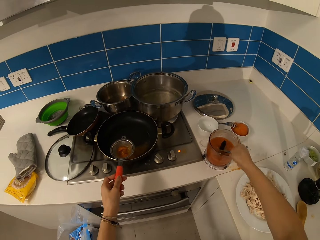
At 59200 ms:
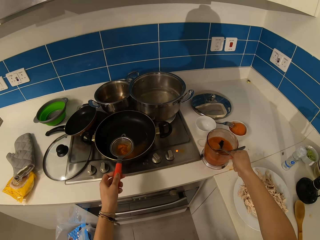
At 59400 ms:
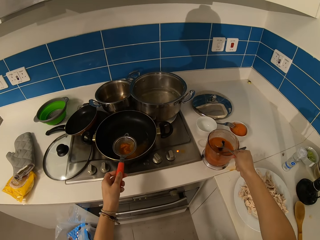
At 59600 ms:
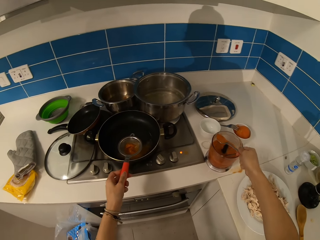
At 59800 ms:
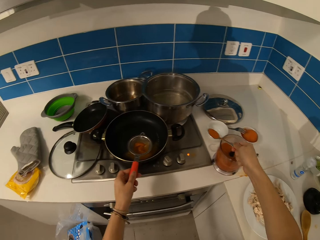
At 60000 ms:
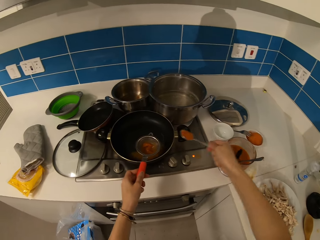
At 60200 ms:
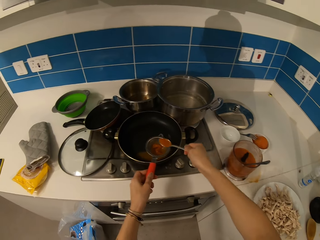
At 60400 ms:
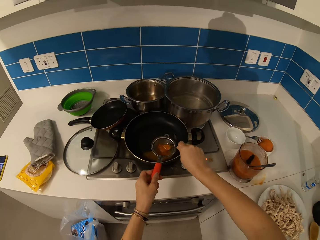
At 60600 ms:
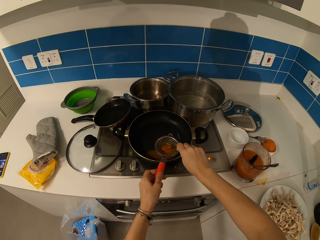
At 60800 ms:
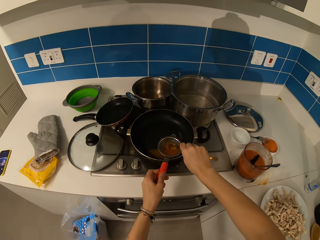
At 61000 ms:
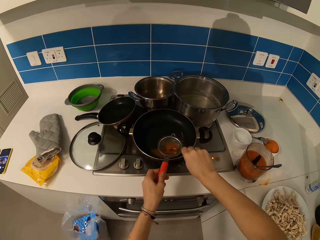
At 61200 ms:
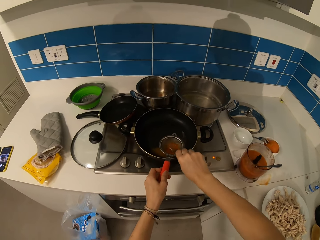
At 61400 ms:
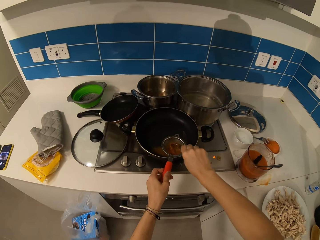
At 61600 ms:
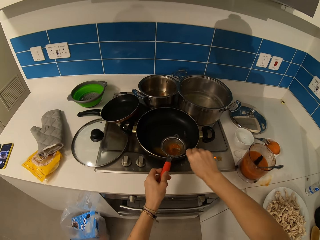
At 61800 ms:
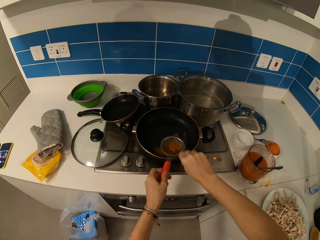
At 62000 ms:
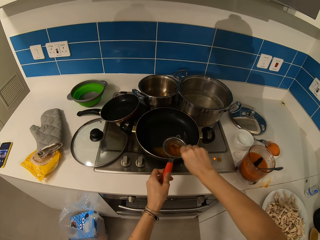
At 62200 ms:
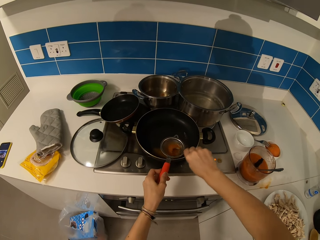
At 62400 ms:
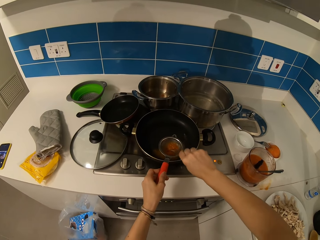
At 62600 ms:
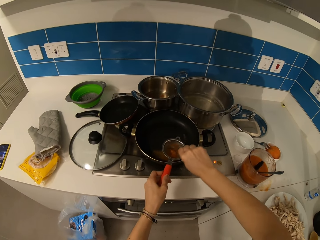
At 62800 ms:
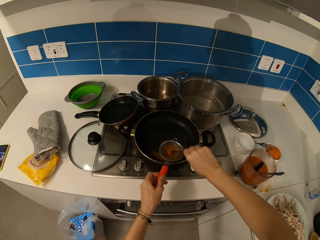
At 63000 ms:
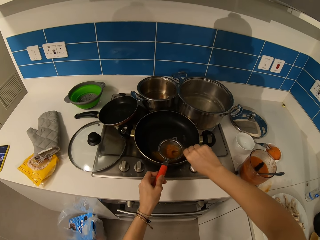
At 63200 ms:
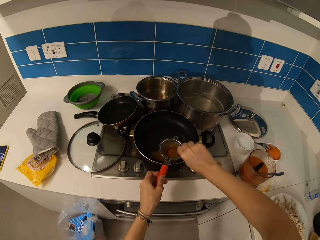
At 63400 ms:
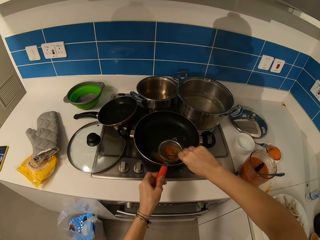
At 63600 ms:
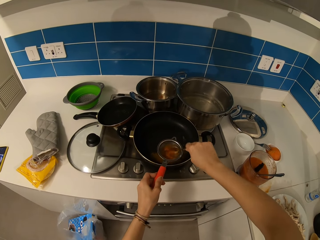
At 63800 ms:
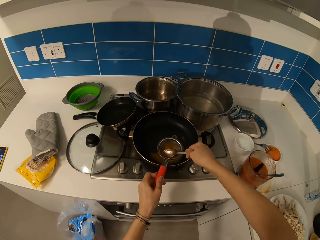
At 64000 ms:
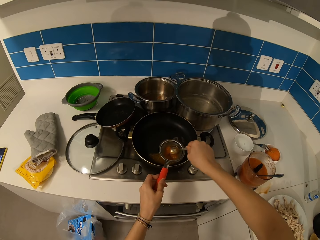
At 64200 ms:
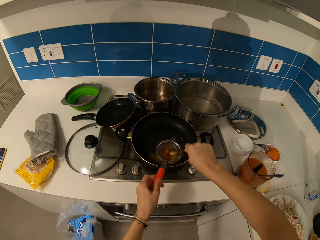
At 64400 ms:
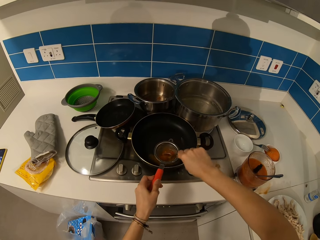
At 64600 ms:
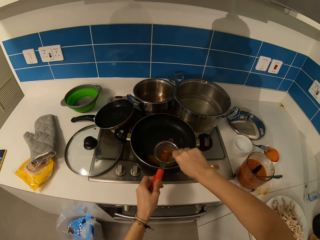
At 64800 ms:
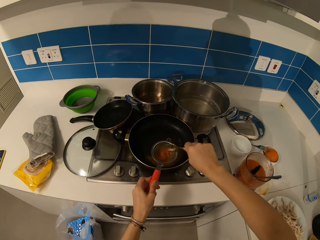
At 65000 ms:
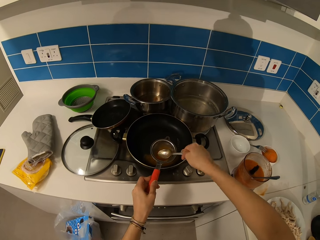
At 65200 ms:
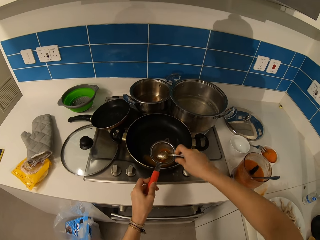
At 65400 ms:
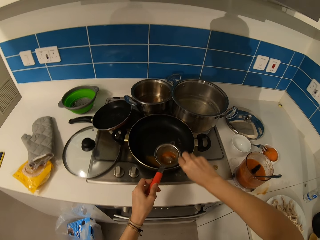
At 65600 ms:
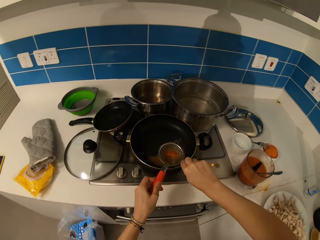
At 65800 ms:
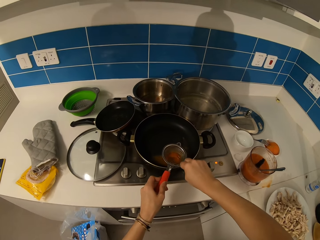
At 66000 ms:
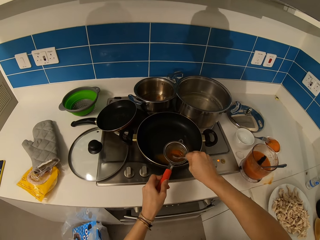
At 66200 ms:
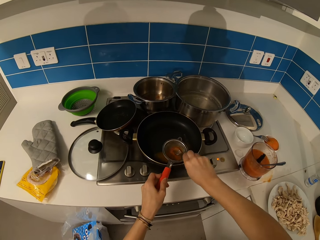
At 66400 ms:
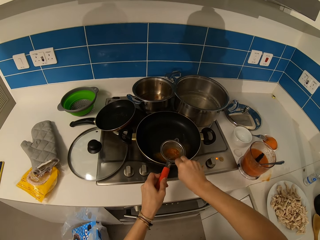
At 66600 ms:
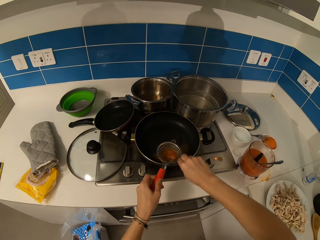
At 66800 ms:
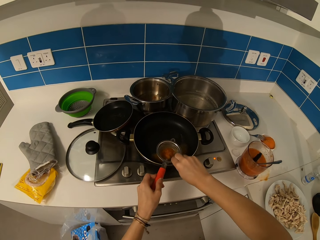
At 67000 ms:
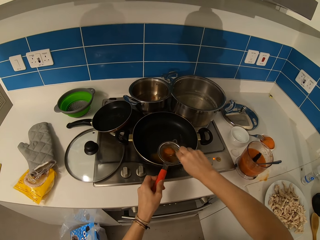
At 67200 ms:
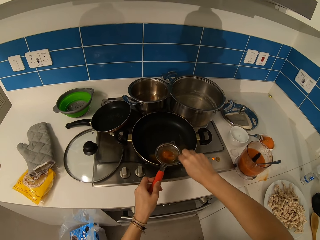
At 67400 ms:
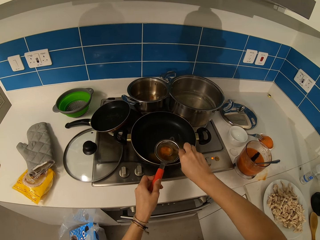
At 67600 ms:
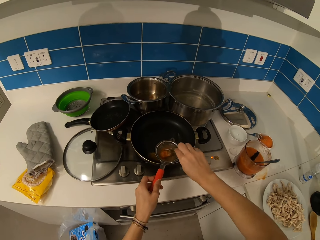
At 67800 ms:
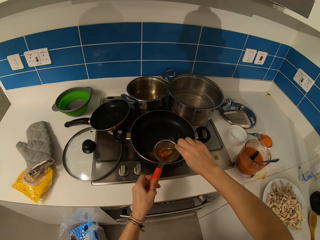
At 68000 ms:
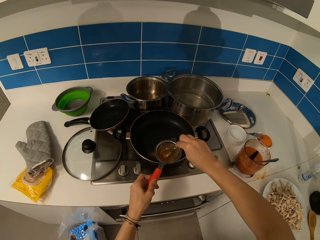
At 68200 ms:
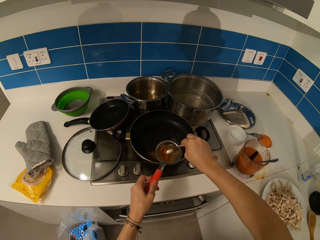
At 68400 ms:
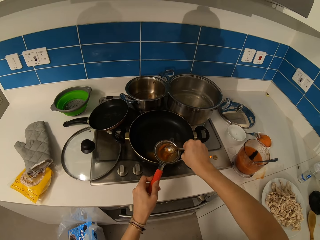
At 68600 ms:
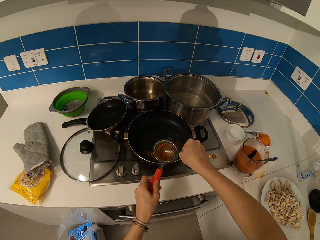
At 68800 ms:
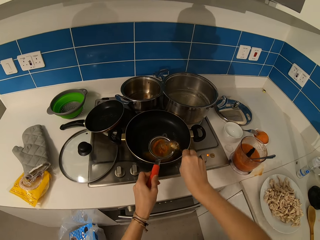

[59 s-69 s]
The camera wearer sieves the tomato paste.

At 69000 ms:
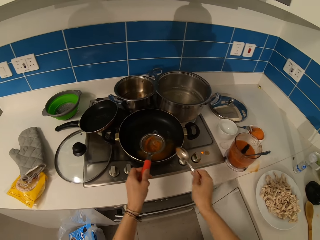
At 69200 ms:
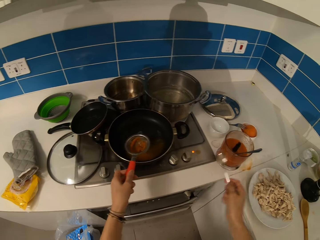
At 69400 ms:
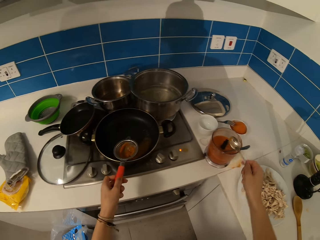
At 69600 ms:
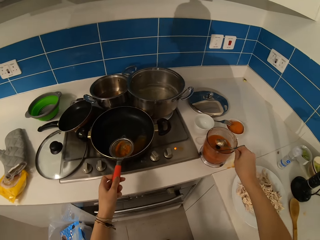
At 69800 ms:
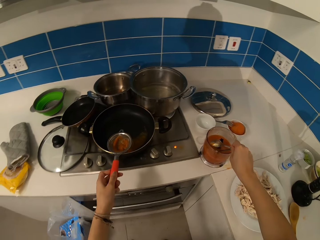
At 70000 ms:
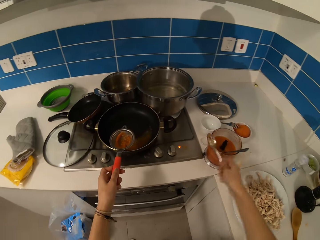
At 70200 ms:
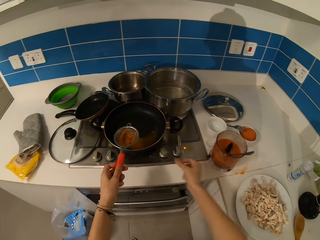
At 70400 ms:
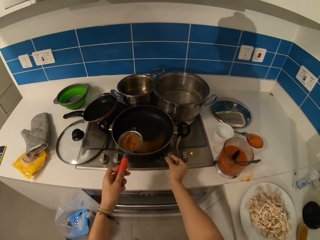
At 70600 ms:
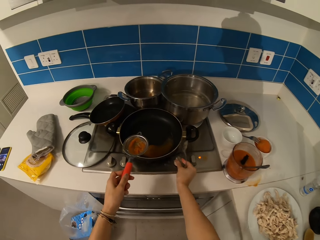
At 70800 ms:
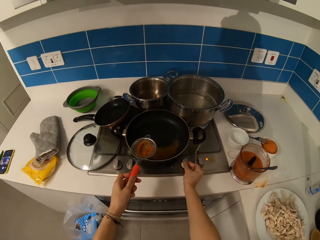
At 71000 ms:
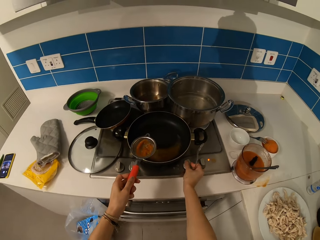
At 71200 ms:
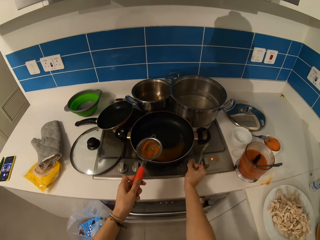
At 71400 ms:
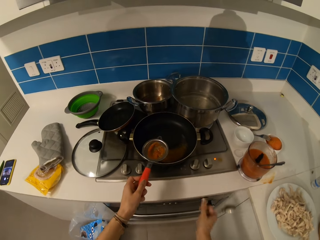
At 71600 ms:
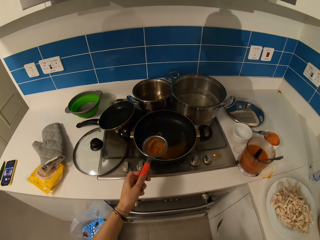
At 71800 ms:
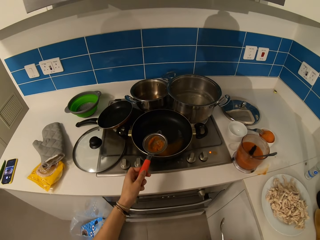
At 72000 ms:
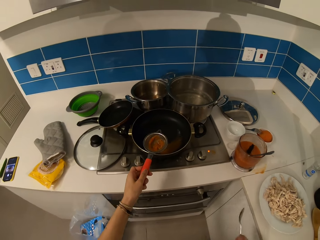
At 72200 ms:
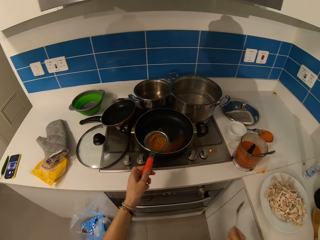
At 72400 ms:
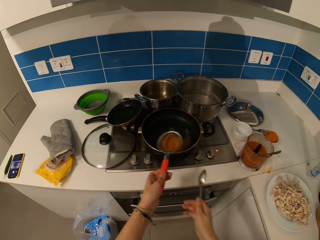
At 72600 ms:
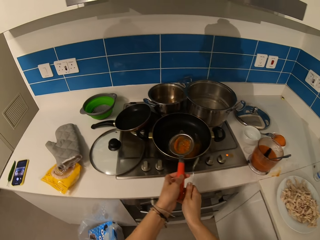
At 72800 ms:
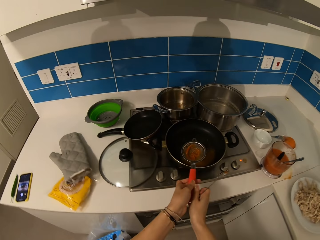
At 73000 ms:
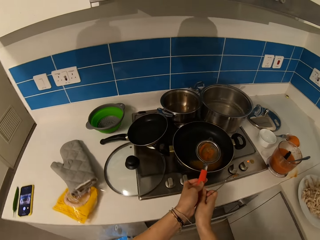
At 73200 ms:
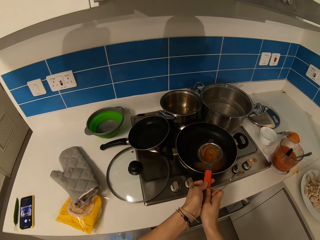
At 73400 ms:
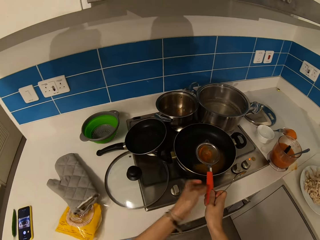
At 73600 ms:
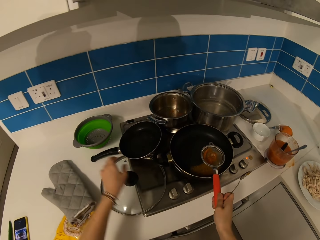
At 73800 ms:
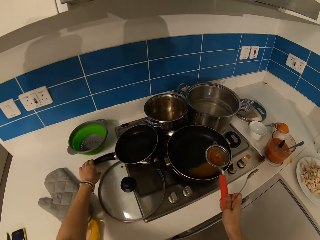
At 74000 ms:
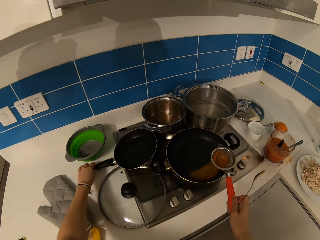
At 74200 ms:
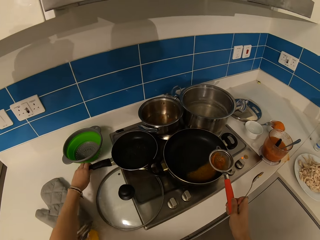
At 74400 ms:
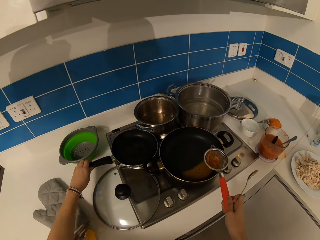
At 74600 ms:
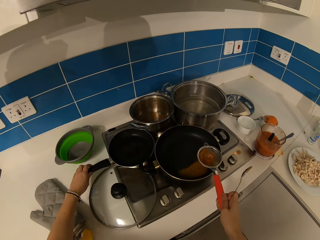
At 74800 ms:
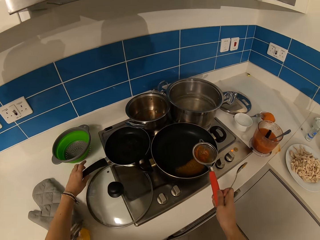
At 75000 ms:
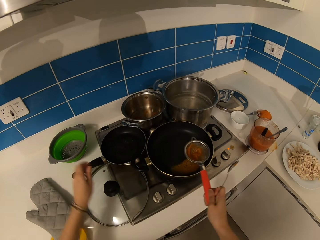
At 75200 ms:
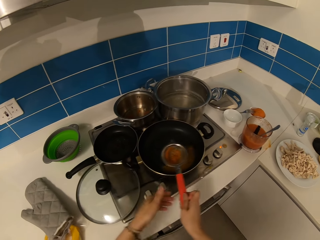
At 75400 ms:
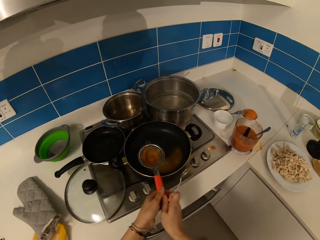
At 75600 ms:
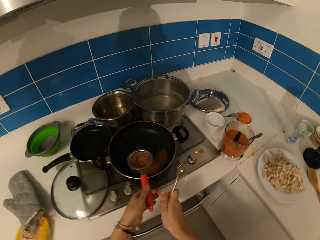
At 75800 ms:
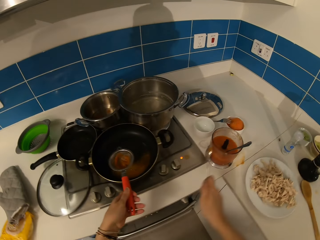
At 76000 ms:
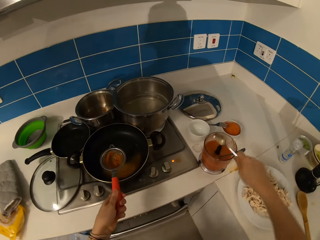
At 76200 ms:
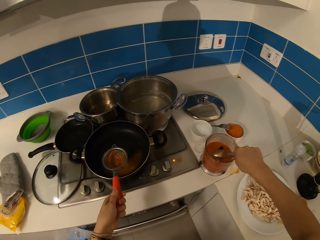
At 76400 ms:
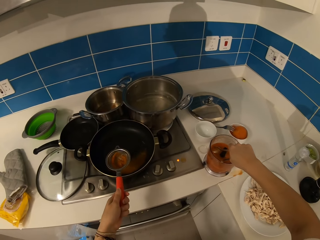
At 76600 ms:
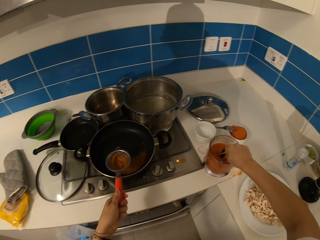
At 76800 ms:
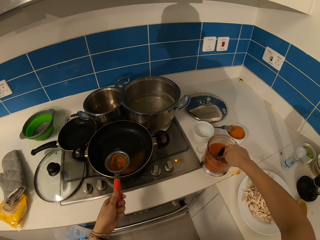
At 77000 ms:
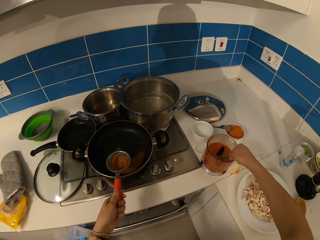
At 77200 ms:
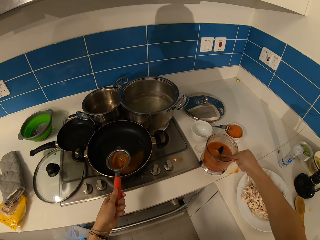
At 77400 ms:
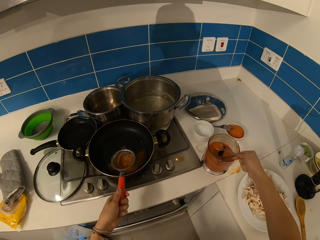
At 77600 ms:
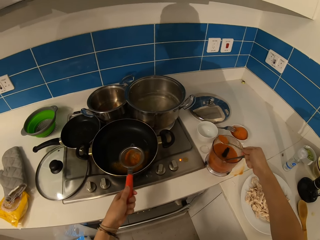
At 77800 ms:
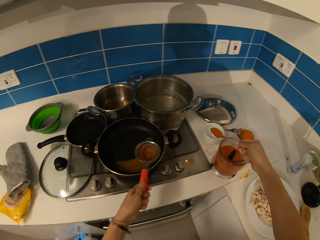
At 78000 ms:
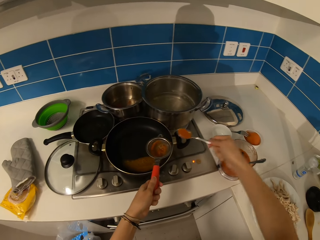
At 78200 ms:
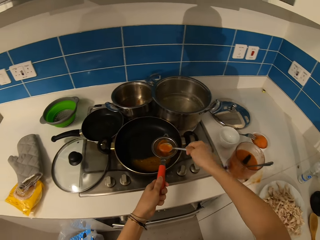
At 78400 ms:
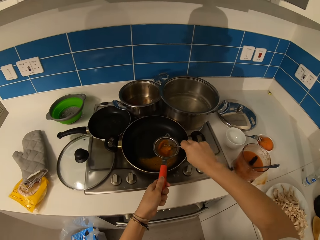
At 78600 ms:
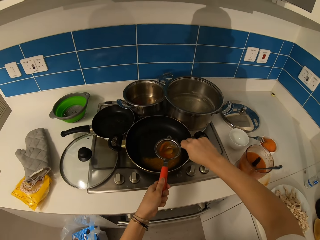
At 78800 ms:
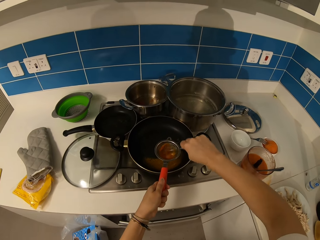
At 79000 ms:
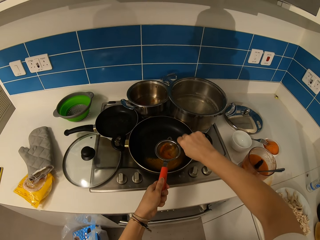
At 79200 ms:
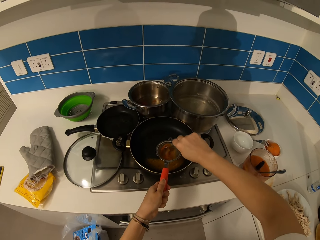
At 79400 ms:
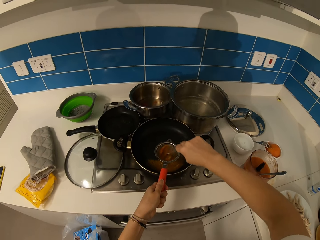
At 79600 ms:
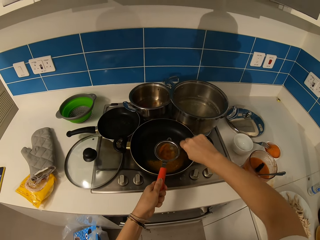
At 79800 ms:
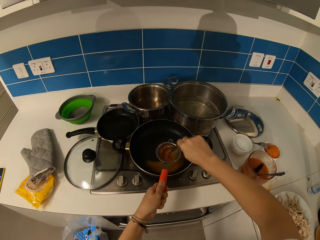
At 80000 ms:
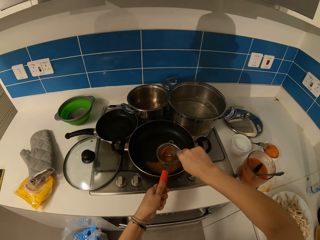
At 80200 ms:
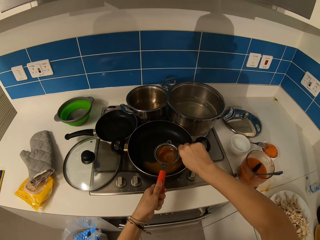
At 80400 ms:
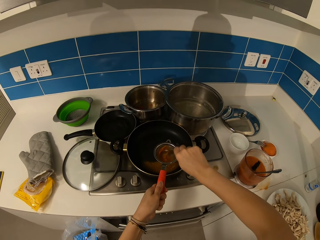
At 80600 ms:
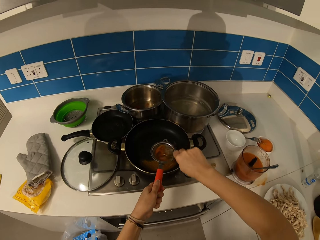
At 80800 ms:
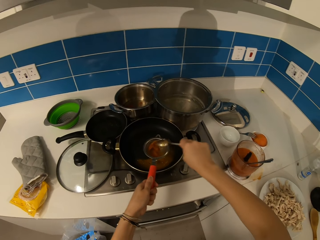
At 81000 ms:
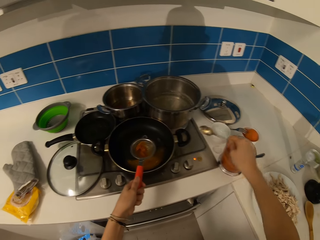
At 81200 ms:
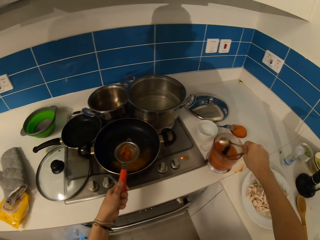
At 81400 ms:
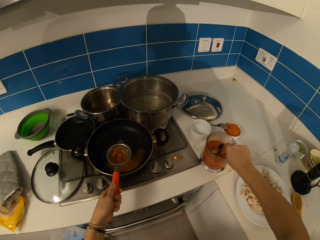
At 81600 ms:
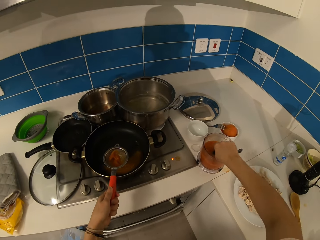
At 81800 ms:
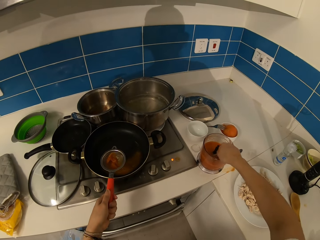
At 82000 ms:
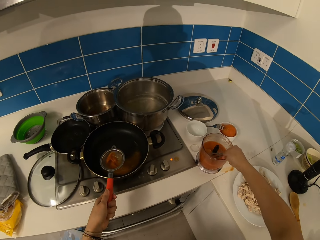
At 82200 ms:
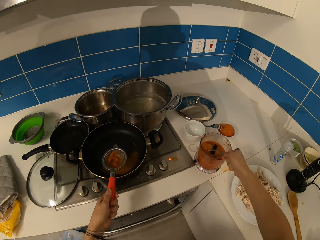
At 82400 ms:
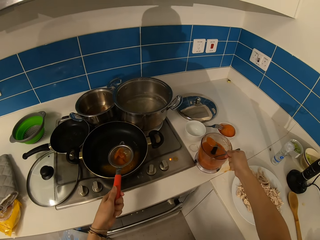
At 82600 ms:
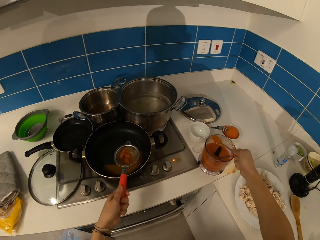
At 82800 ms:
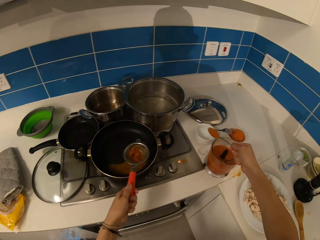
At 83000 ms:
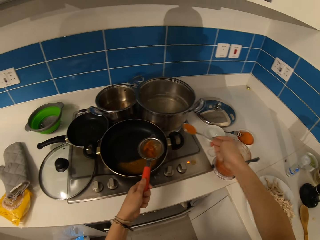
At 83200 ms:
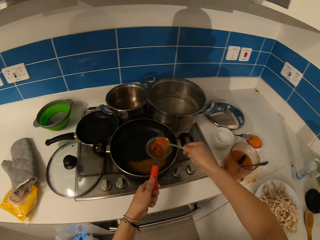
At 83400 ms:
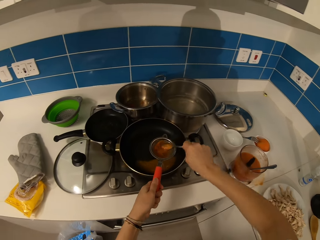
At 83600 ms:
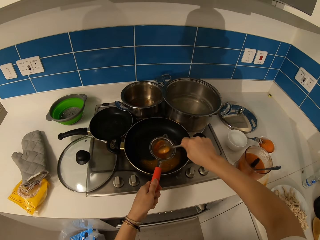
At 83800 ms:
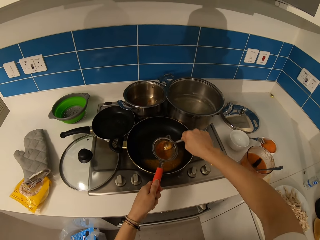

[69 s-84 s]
The camera wearer adjusts the gas cooker. They move the cooking pan. They put the tomato paste in a sieve. They sieve the tomato paste. They put the tomato paste in the sieve.
